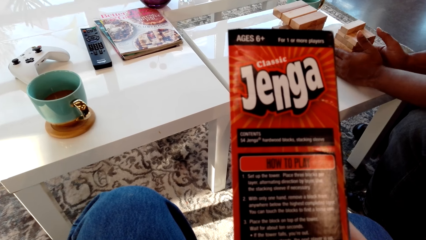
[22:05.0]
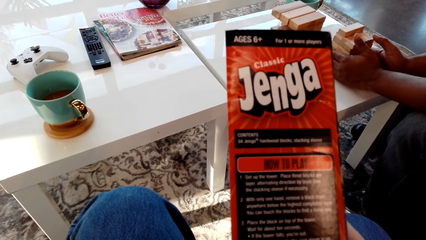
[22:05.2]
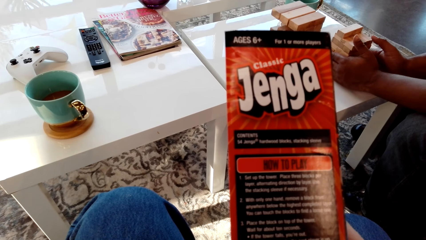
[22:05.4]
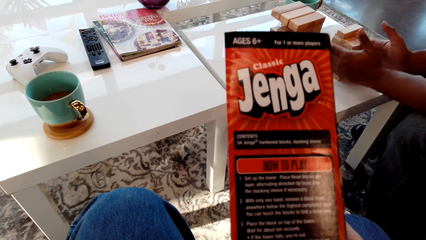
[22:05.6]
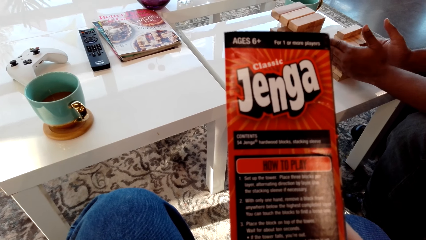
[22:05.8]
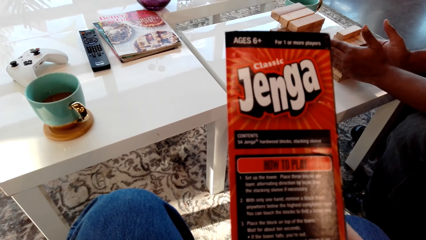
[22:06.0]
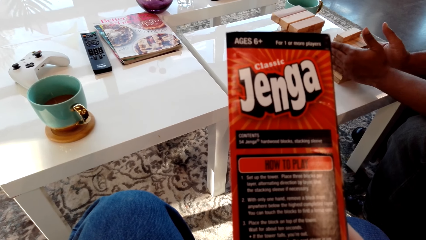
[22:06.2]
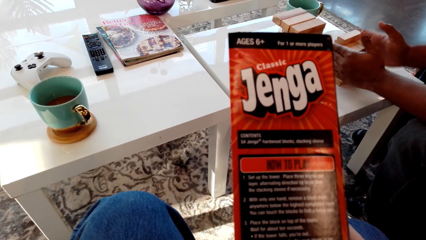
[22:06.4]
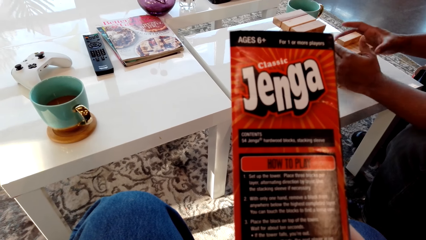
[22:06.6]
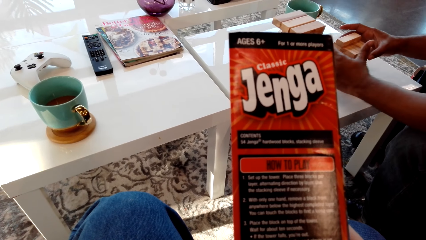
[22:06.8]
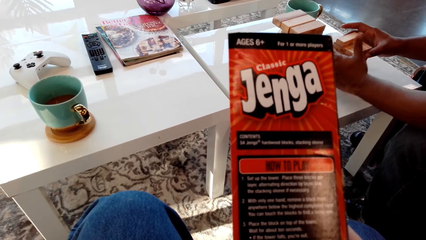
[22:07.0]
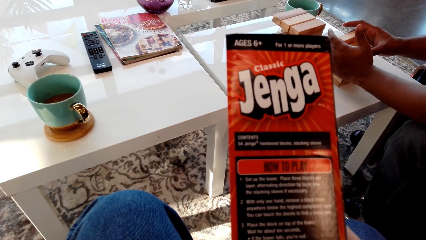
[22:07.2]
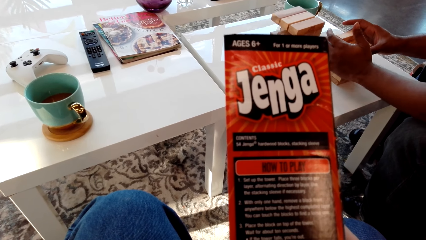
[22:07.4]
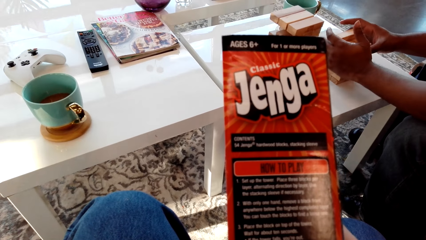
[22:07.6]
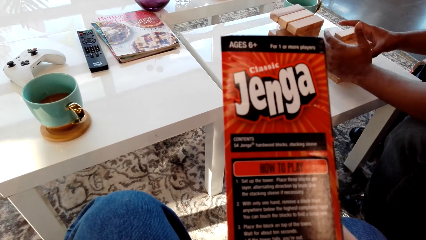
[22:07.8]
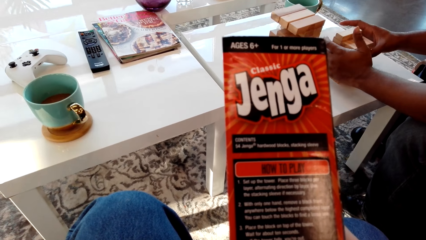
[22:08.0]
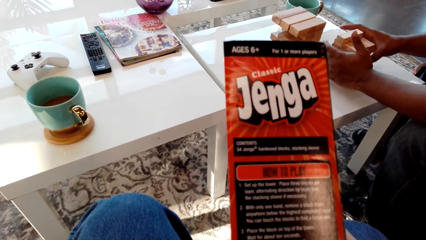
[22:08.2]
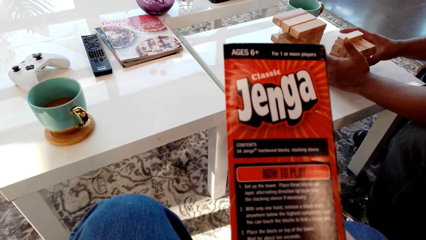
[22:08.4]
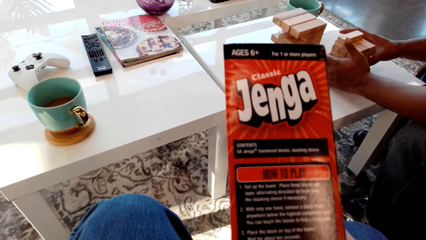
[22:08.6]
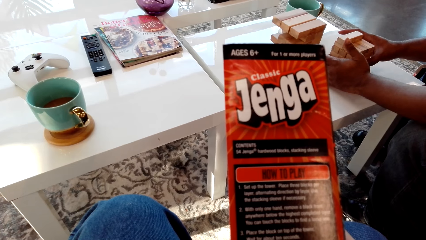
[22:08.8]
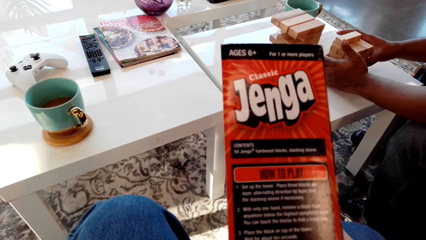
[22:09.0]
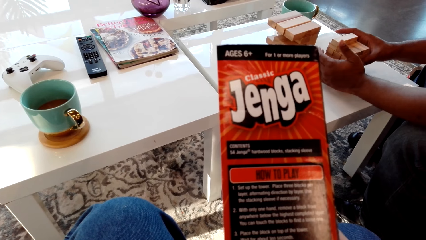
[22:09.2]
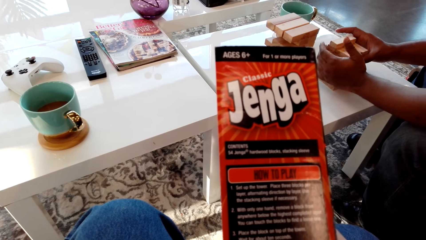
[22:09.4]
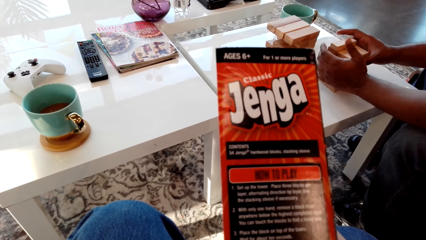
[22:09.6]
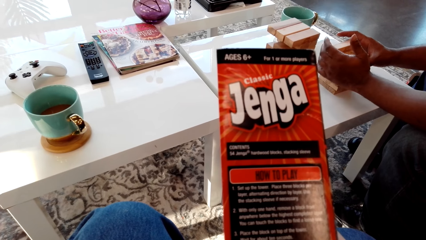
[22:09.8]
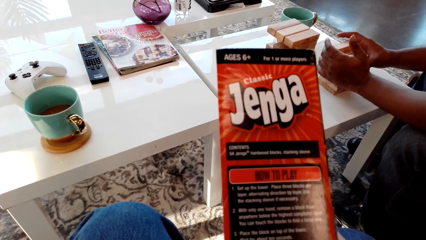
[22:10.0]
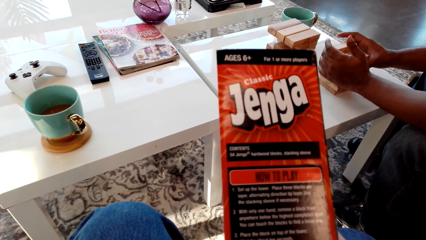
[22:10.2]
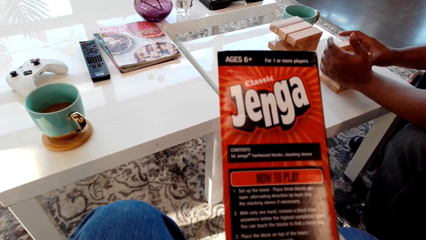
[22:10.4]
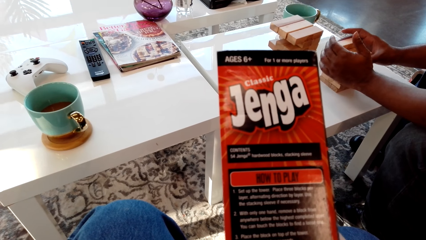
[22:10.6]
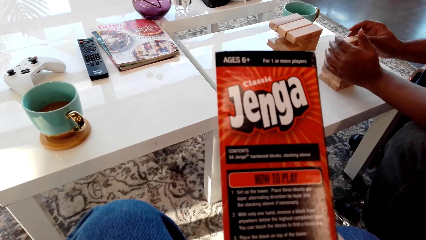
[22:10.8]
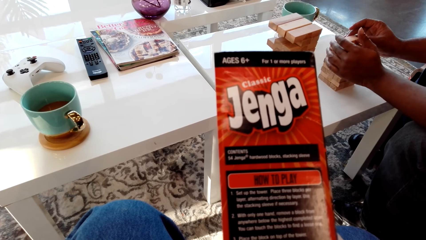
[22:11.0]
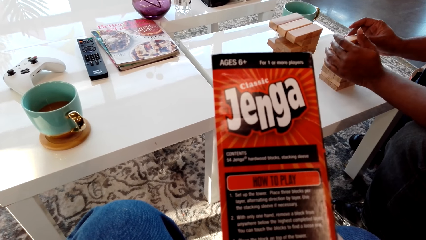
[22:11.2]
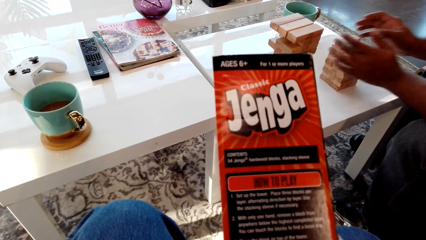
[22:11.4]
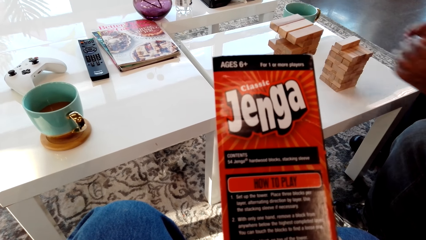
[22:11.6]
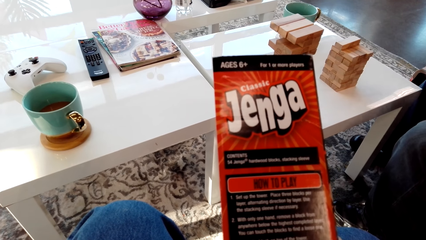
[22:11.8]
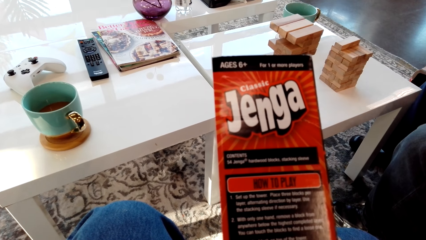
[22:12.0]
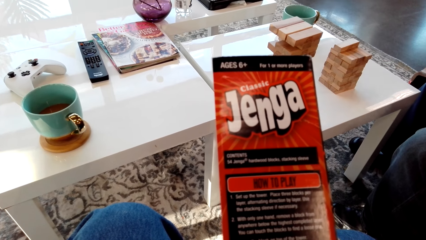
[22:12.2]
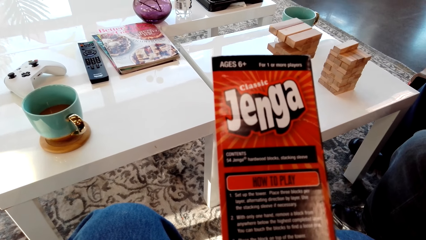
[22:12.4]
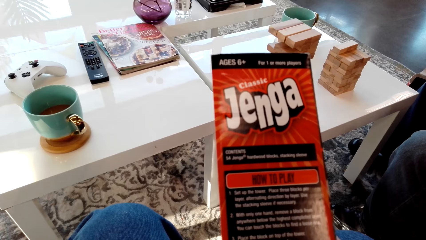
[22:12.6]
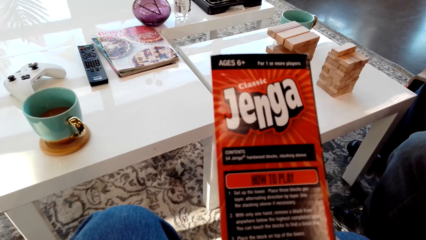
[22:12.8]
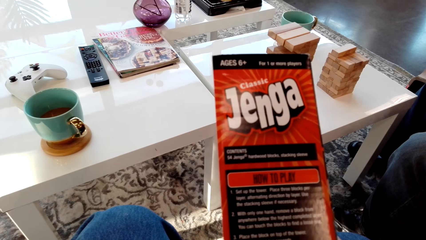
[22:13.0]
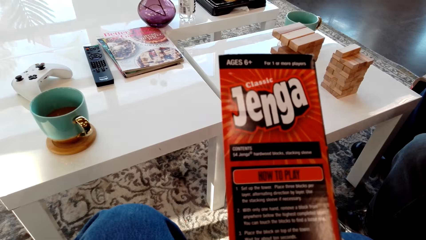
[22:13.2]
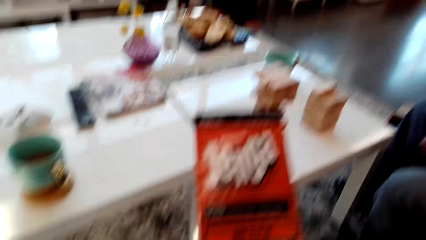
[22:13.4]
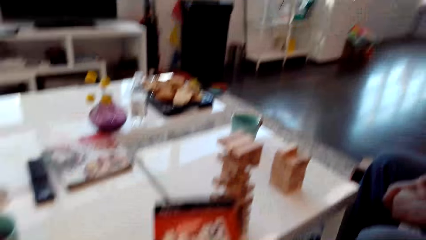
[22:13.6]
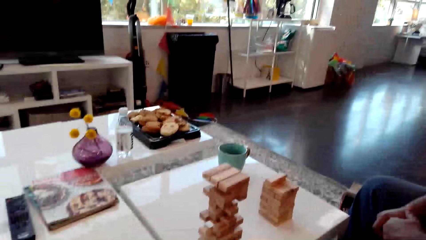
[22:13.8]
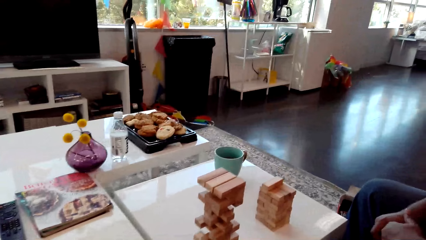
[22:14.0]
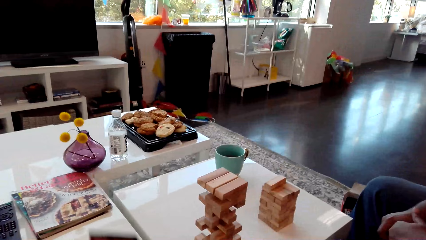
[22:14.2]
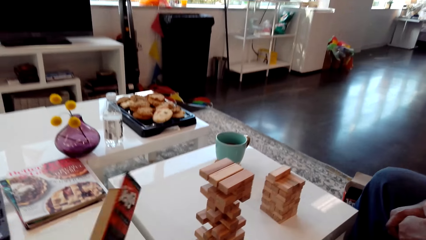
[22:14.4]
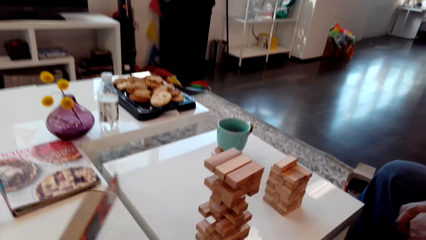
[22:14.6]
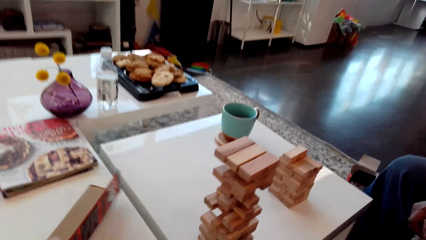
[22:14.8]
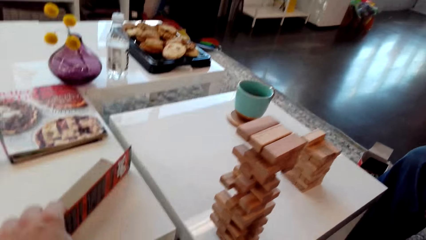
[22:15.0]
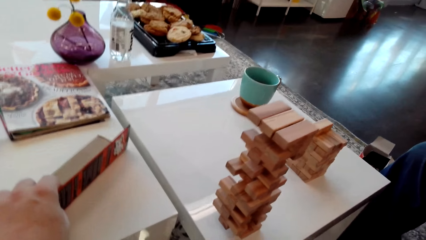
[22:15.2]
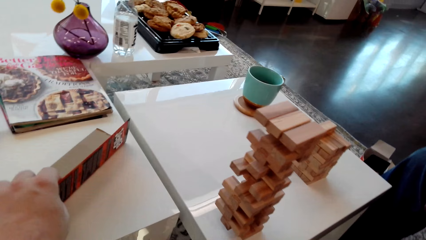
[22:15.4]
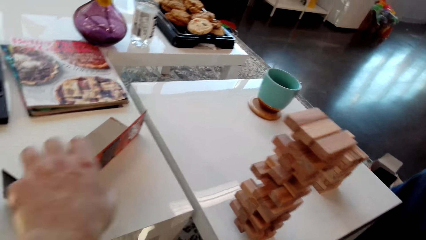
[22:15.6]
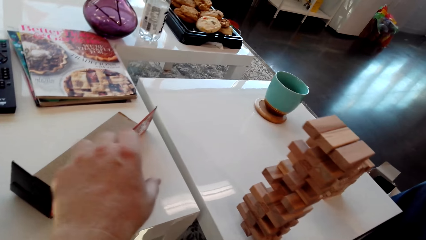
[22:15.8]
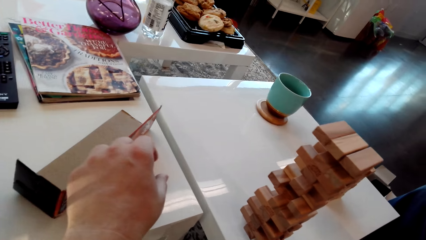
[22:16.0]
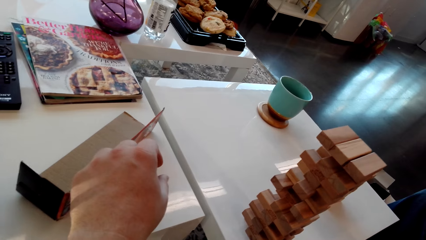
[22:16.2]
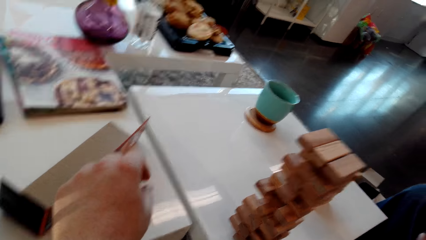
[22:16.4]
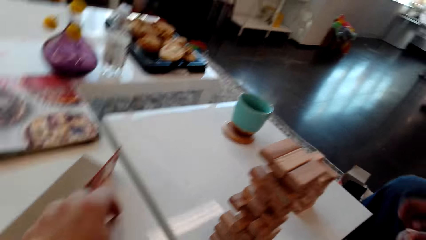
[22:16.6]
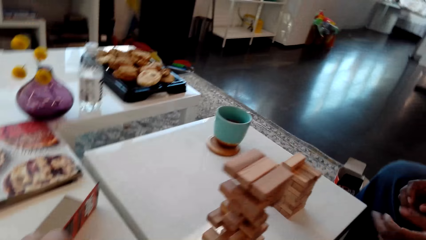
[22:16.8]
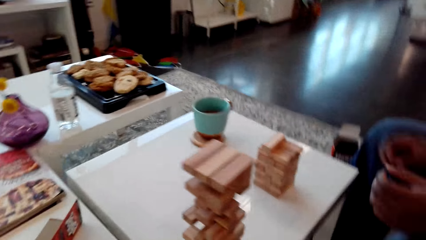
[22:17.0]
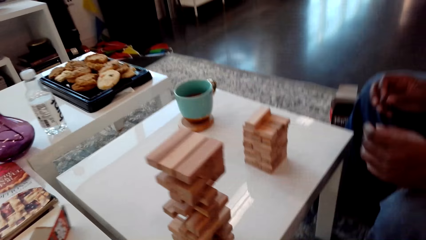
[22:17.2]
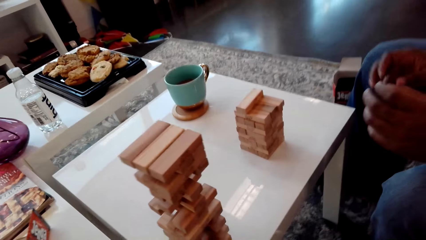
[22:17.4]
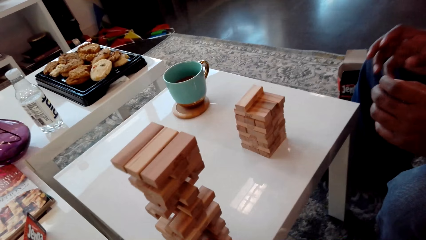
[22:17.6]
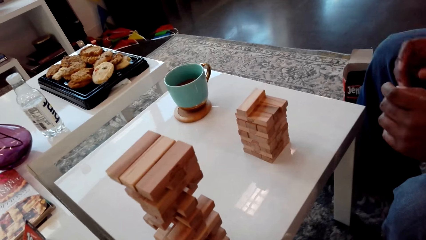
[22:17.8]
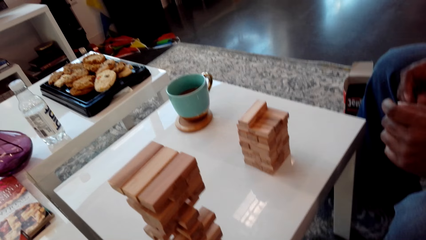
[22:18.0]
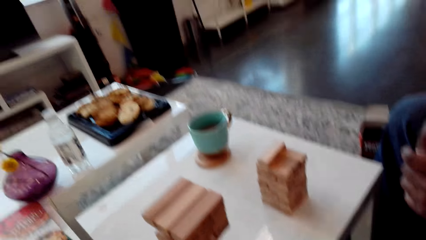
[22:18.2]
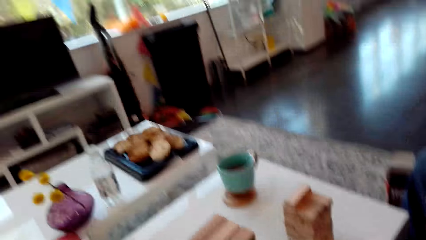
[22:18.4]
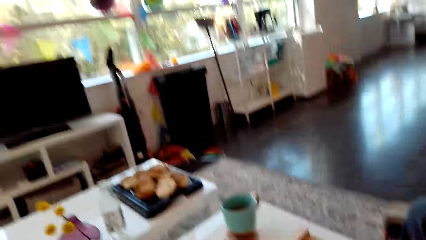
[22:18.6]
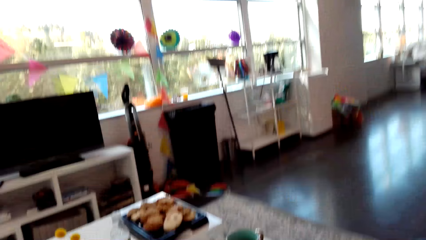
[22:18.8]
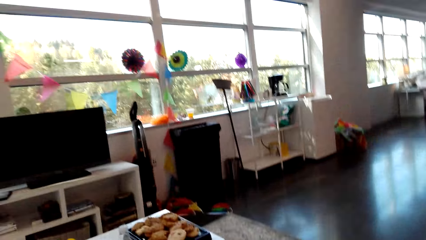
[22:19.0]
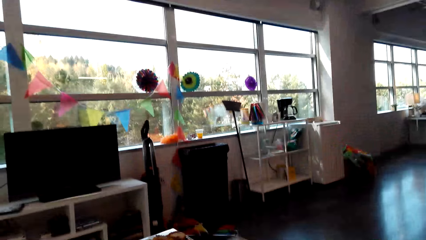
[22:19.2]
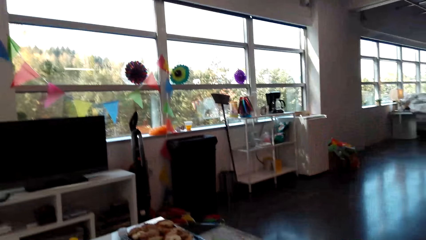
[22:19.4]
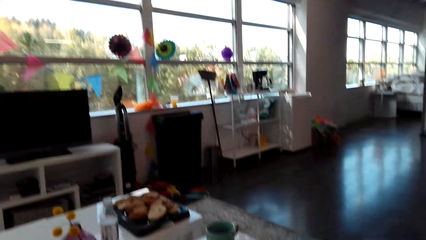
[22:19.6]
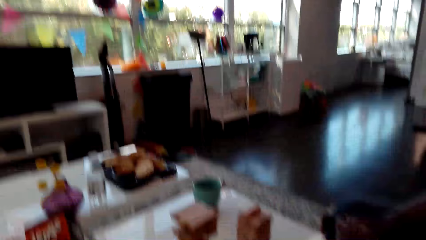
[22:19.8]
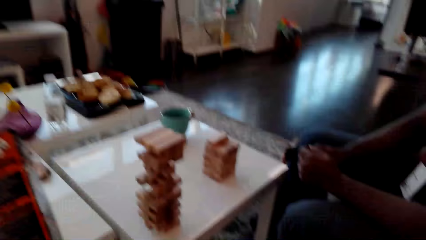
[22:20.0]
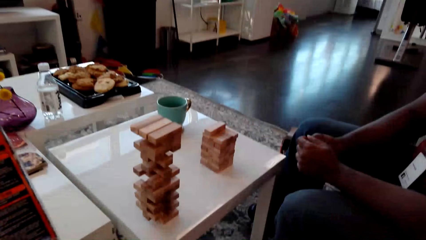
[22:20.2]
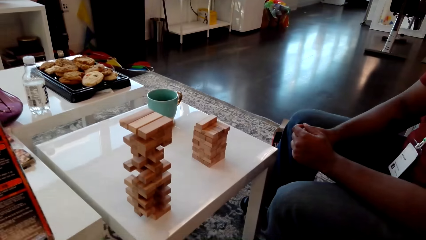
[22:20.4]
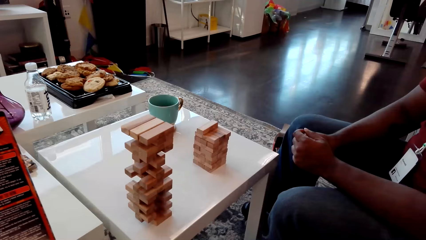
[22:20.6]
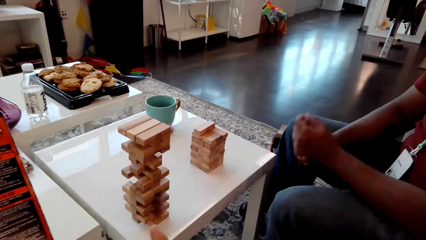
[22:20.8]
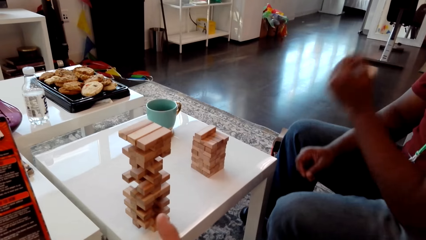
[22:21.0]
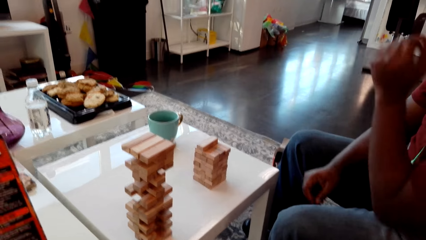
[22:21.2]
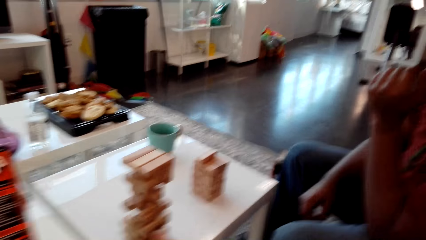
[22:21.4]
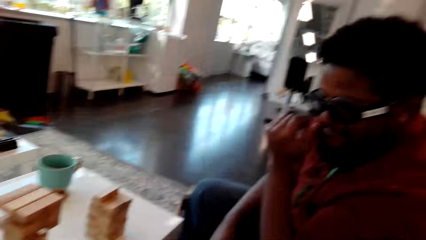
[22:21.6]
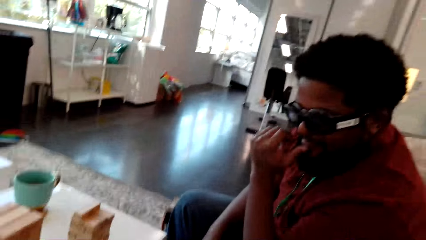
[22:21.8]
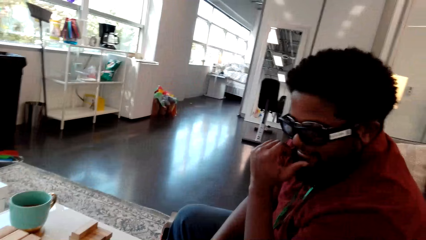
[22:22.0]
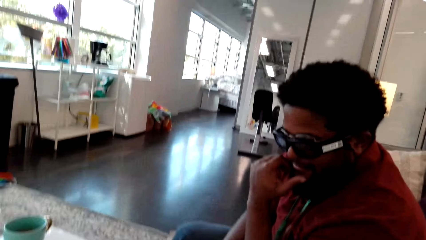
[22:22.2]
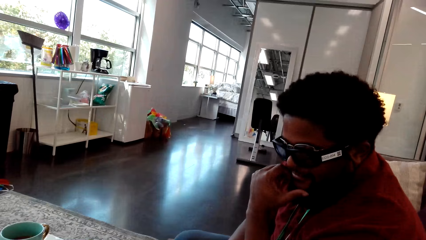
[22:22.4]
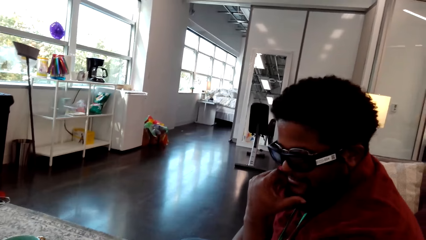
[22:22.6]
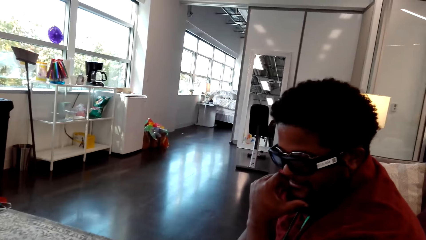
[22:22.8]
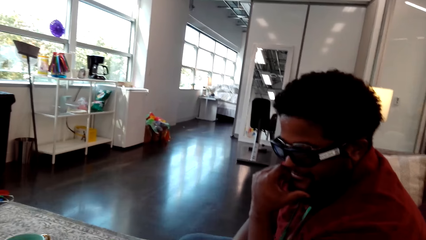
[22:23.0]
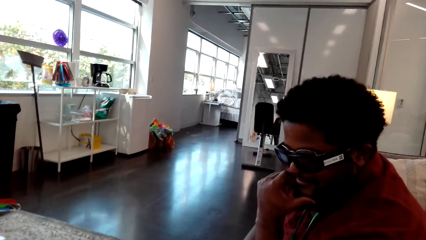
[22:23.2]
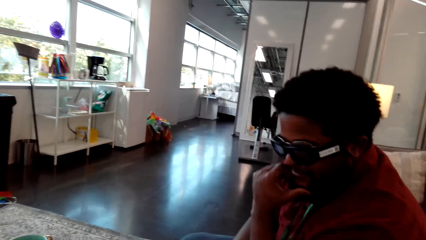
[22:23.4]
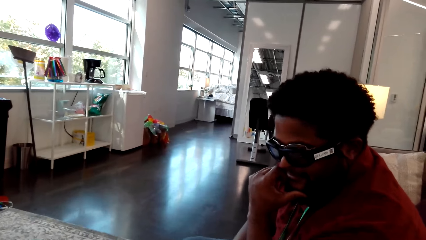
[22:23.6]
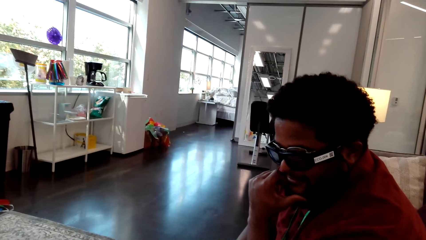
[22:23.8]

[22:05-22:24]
The camera wearer puts the box cover on the table. They talk with a man.
